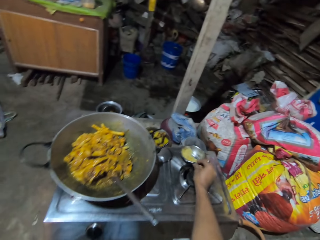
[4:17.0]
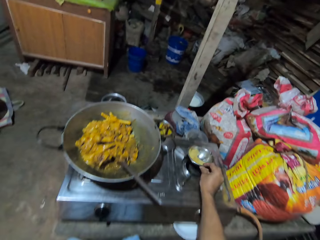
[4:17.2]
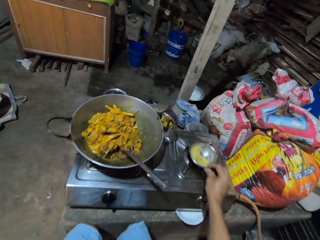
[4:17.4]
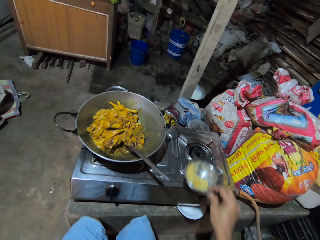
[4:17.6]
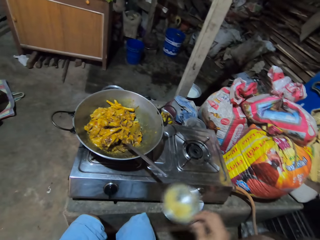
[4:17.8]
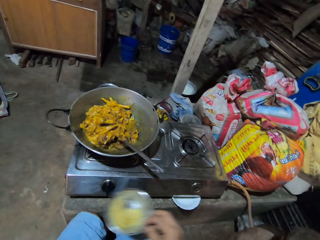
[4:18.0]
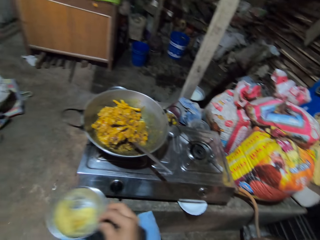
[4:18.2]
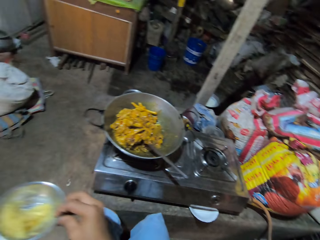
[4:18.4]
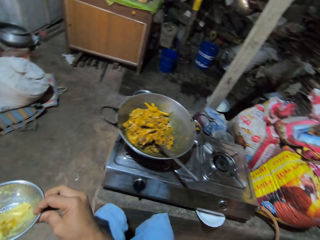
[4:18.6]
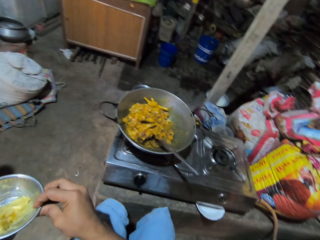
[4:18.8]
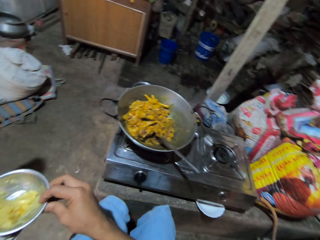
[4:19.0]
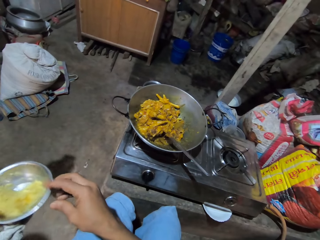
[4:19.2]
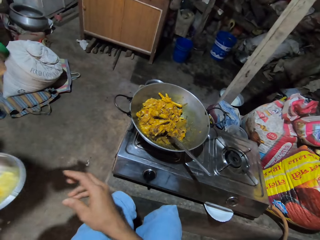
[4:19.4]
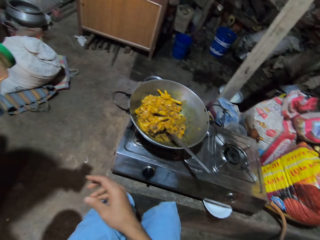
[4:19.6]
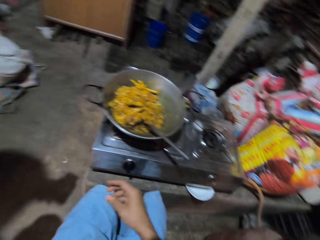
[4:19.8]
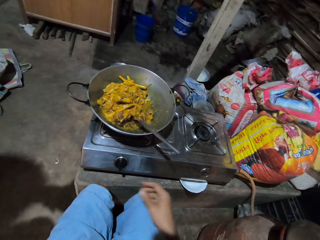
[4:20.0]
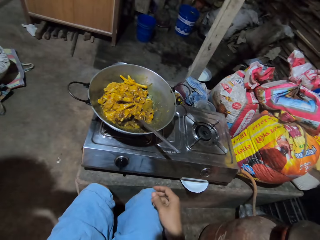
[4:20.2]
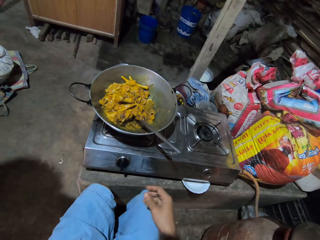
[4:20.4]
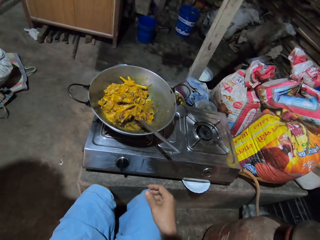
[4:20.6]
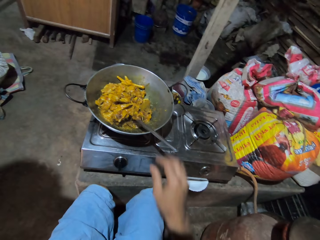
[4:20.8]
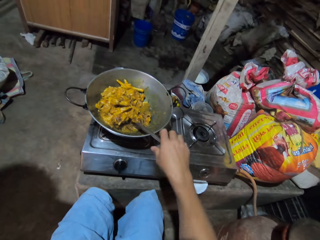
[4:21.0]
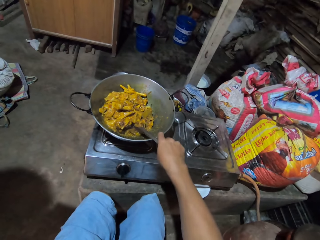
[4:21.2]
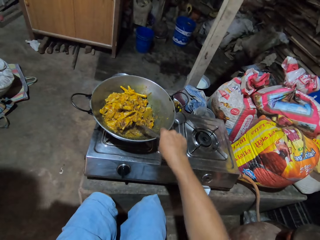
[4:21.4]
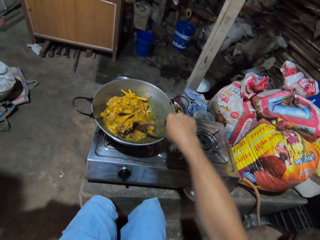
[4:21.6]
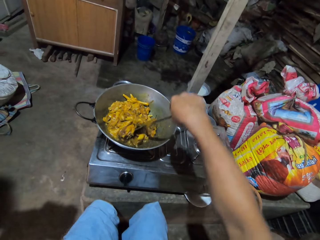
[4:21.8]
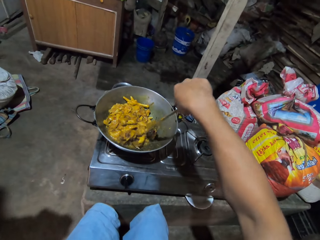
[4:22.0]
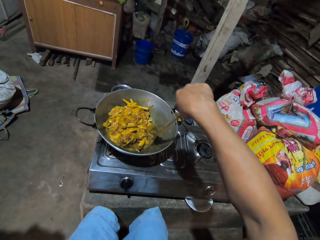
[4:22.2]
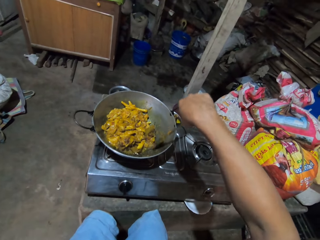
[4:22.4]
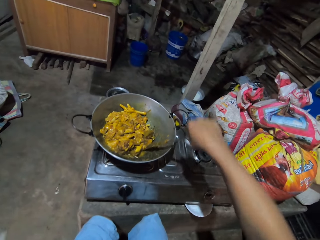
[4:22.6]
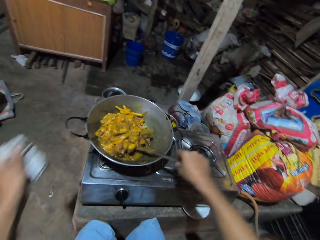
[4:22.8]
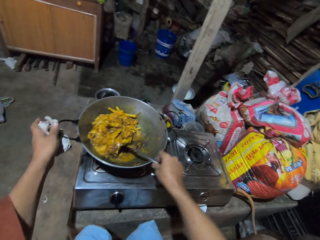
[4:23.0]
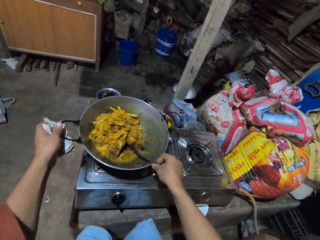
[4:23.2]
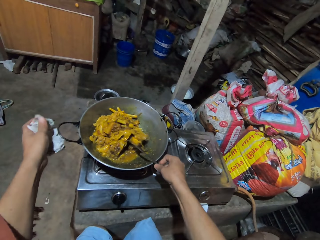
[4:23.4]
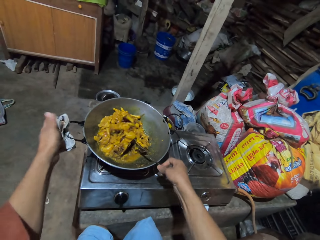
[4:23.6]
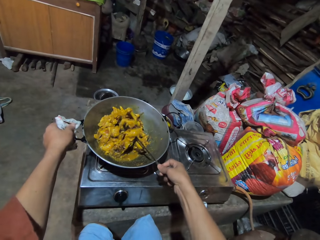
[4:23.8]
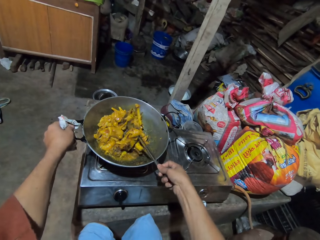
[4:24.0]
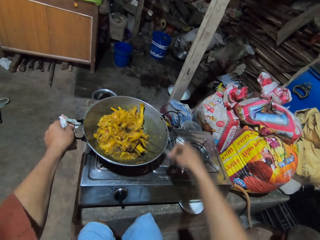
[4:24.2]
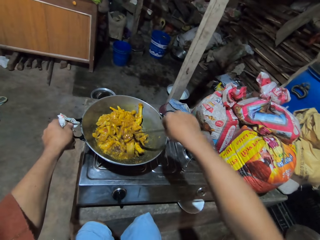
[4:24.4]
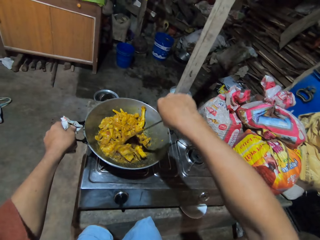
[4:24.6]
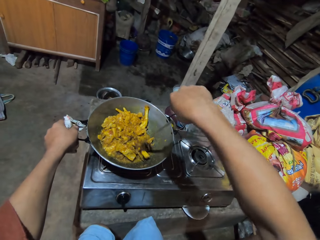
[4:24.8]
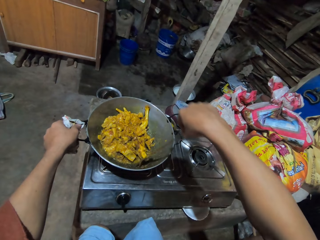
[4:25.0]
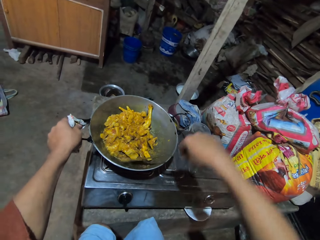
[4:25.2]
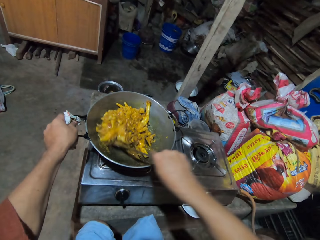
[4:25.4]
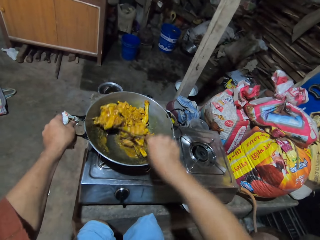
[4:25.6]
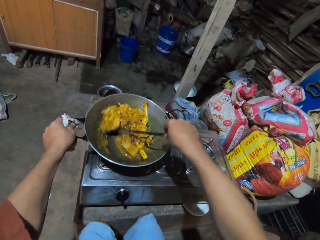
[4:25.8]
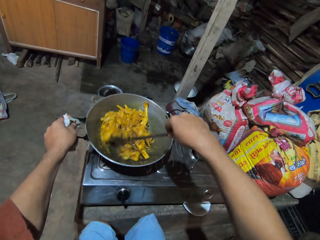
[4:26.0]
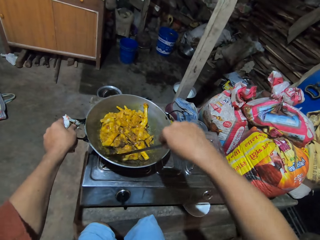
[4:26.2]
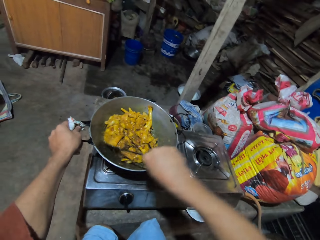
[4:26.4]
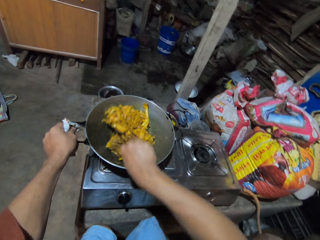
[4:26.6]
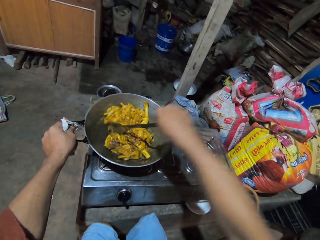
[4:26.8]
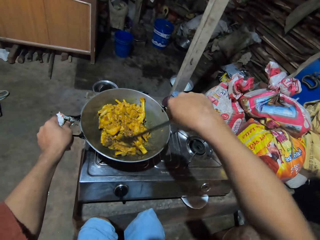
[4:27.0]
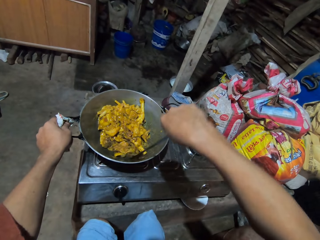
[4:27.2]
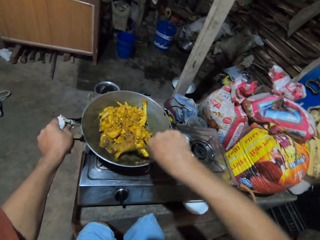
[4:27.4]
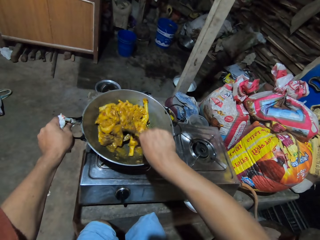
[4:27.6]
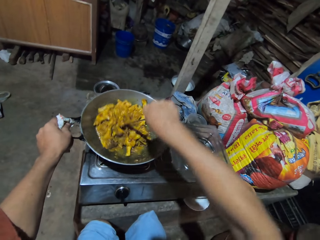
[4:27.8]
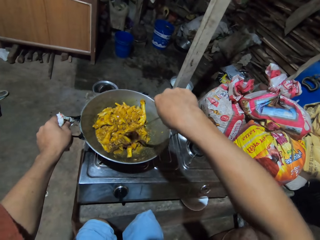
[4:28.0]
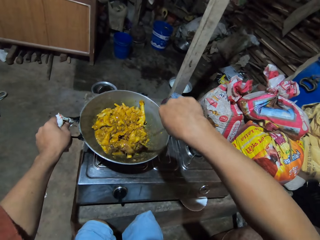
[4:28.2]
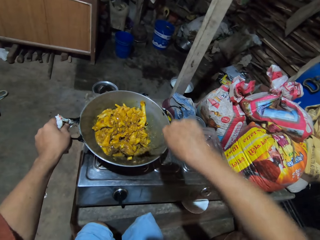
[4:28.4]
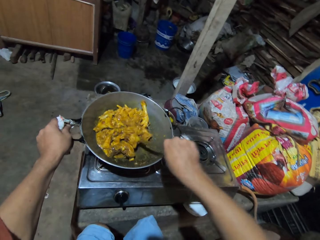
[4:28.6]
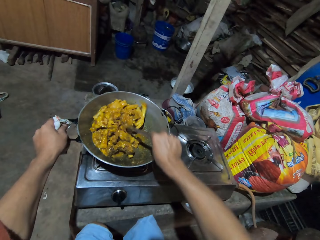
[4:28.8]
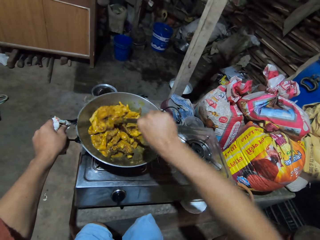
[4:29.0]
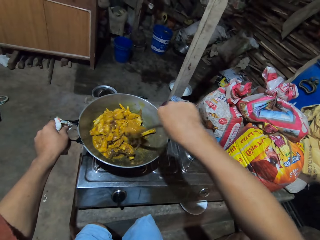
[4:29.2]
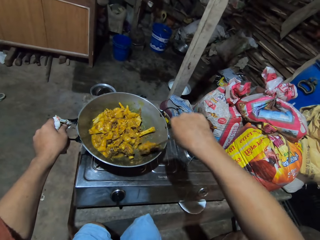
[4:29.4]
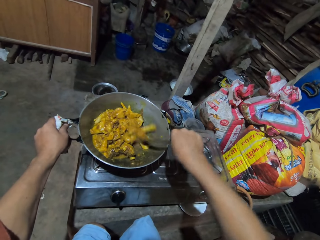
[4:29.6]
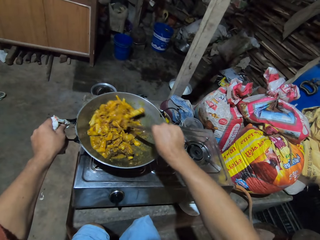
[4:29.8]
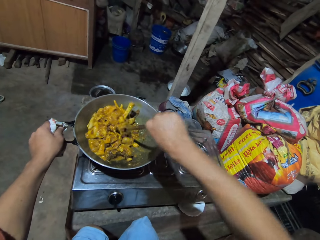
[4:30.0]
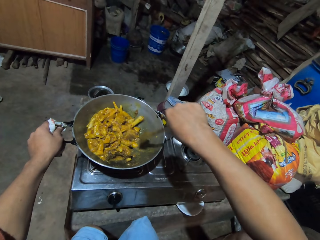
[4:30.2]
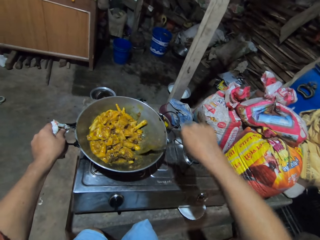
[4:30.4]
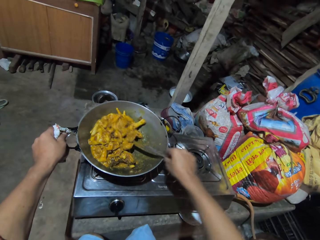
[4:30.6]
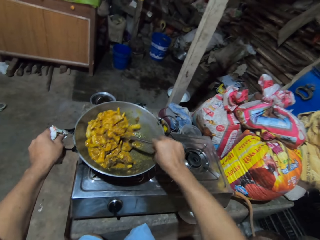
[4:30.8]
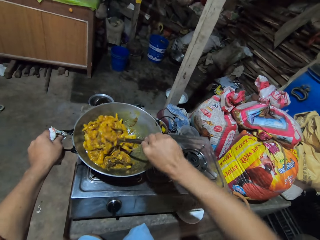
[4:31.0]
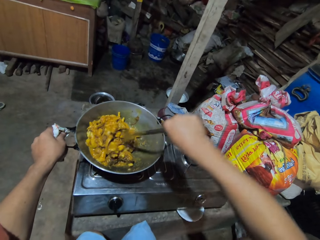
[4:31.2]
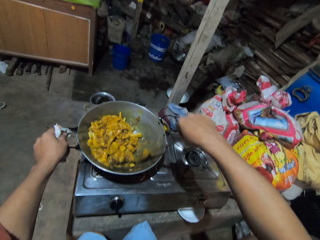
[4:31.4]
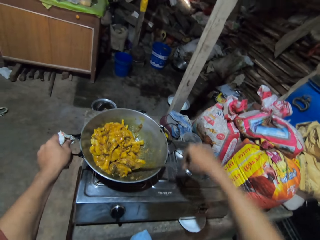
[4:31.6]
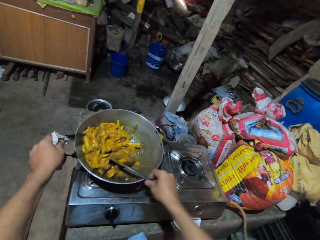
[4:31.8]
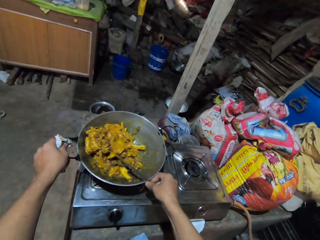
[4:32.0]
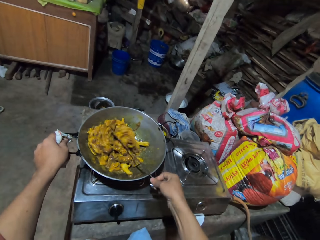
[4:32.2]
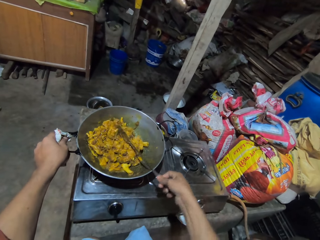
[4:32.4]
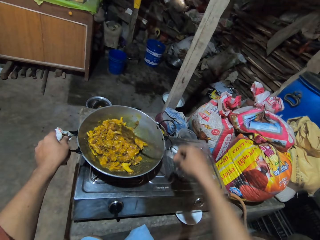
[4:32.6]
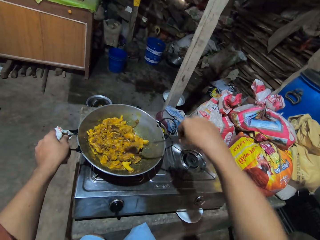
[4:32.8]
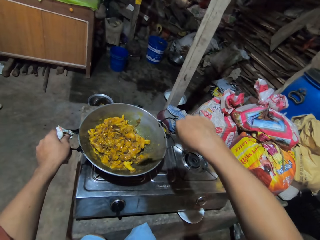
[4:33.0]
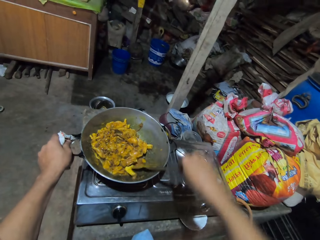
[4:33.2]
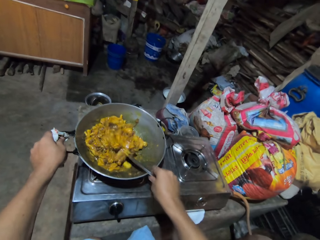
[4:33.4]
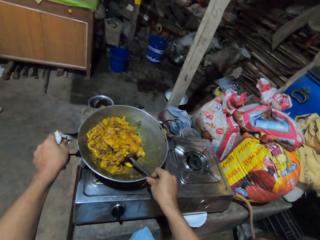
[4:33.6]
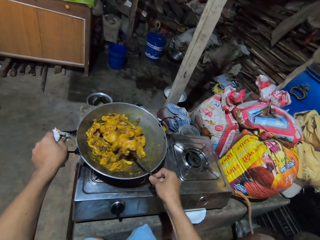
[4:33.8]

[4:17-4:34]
The camera wearer takes a plate. They give a person the plate. They stir the food on the pan with a metal cooking spoon. They hold the pan handle with paper. They converse with the person. They stir the food with the metal cooking spoon.

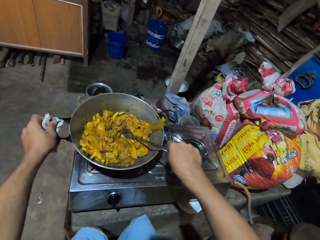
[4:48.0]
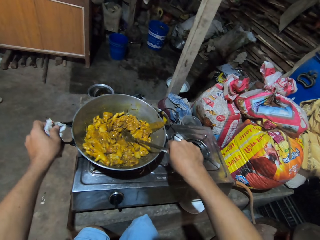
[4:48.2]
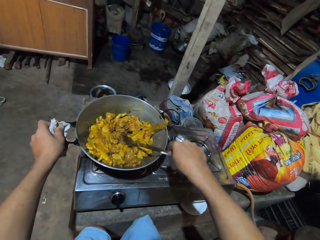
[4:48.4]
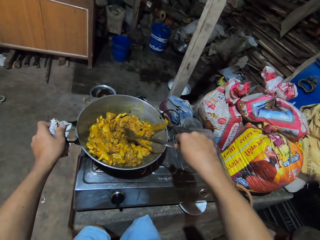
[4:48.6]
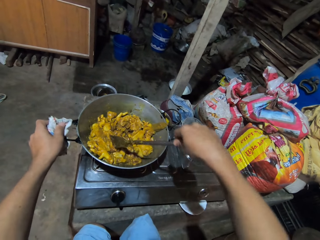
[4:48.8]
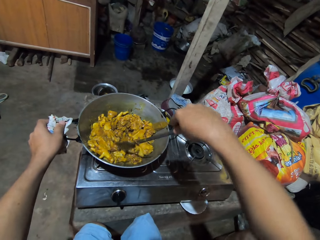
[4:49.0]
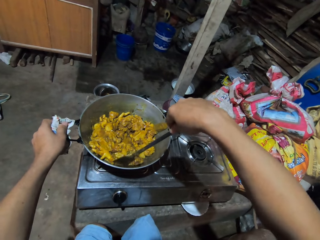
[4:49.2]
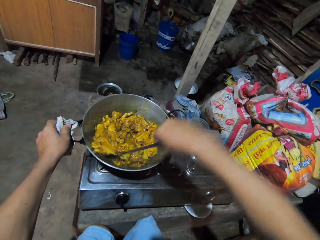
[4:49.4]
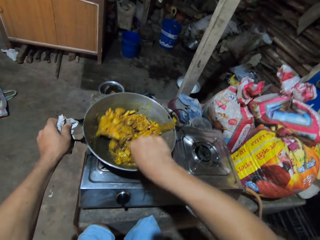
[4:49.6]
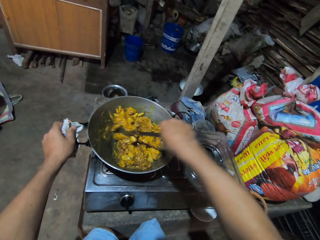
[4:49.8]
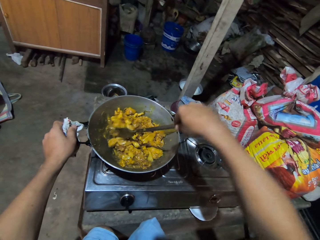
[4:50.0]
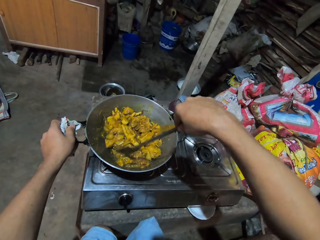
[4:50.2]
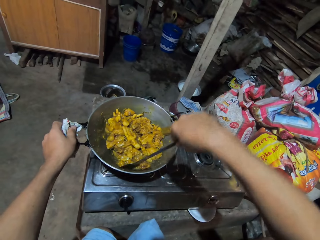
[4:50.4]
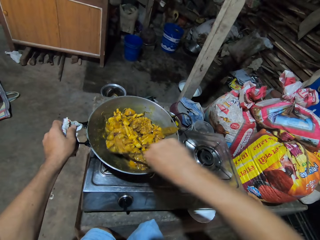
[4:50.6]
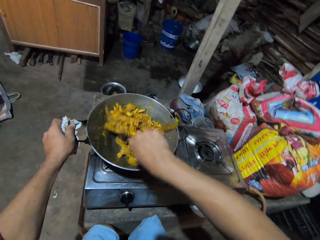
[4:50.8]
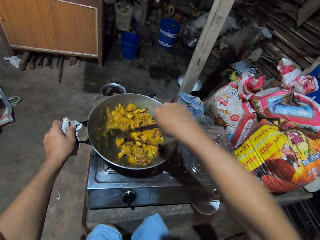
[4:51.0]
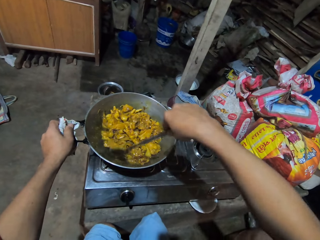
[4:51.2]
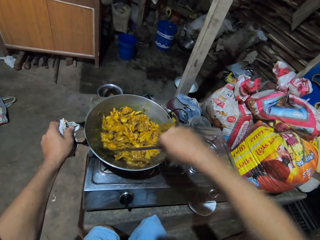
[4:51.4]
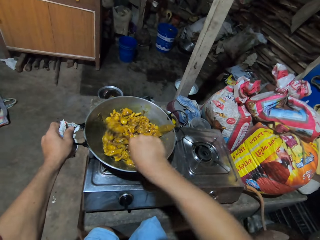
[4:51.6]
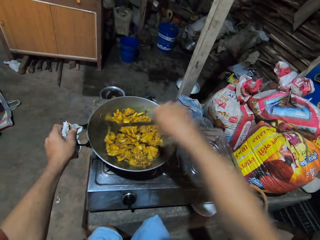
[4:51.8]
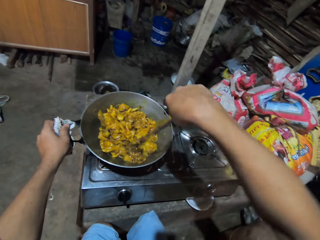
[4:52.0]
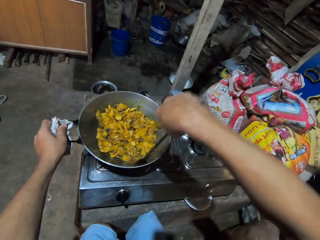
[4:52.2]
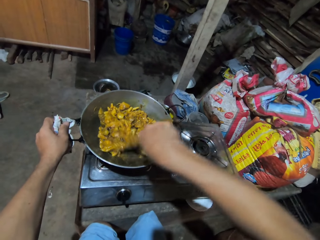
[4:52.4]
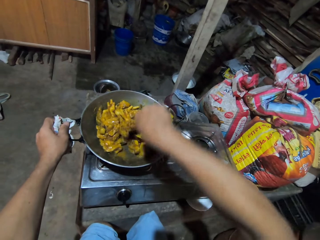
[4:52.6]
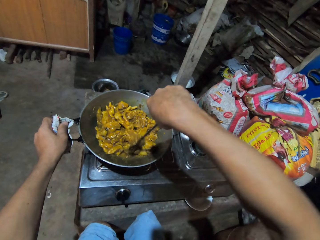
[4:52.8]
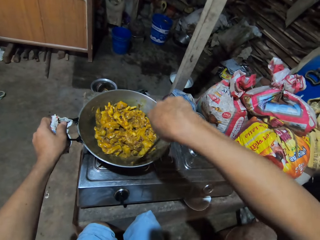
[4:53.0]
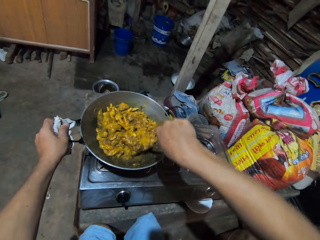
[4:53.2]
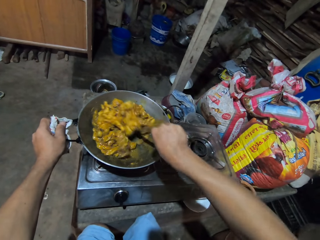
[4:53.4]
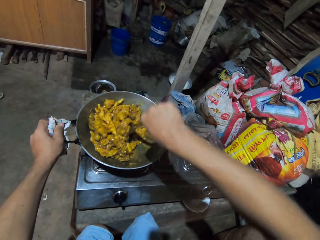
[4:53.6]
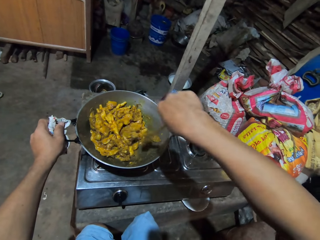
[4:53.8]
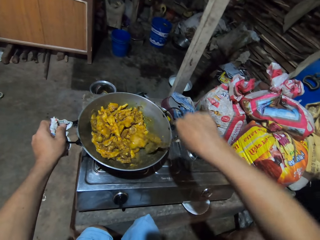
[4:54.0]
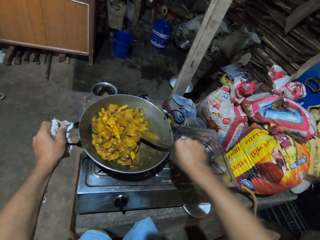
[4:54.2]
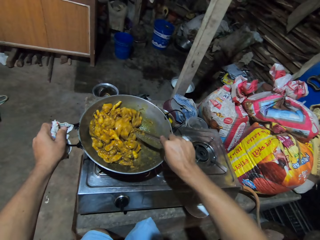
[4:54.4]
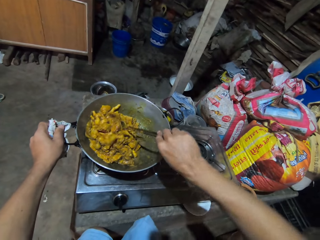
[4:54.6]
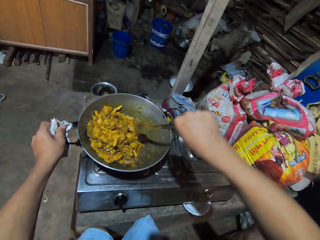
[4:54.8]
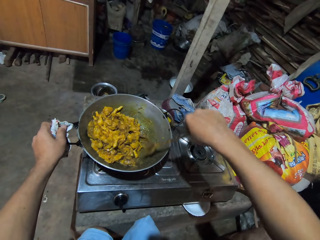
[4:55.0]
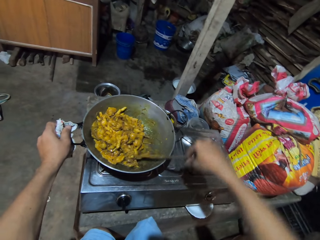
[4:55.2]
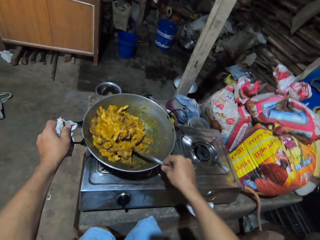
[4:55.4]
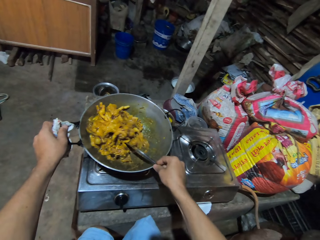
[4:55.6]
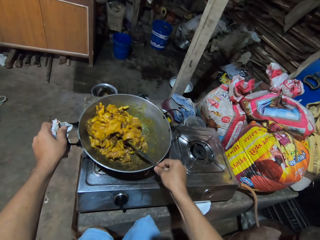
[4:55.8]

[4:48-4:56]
The camera wearer stirs the stew.
